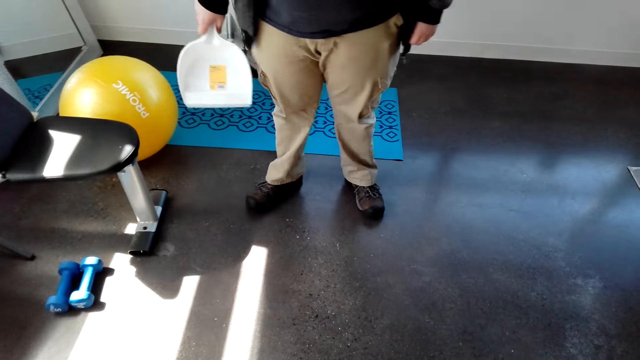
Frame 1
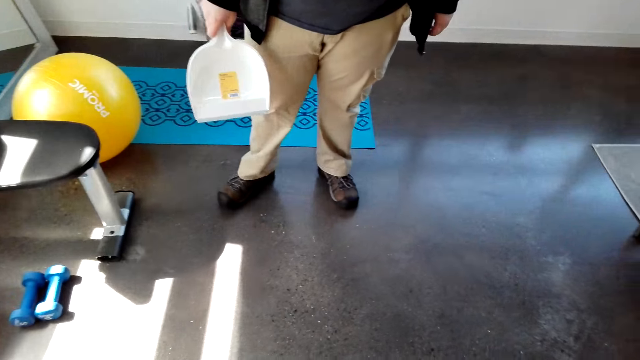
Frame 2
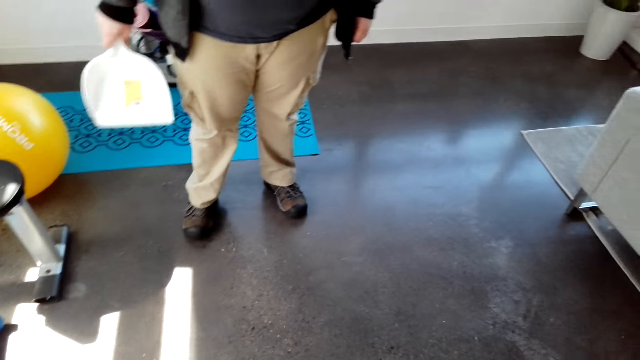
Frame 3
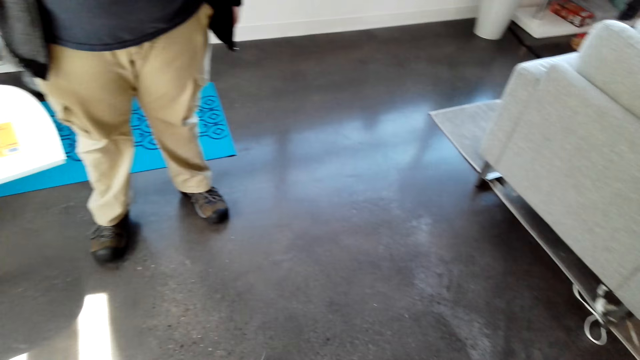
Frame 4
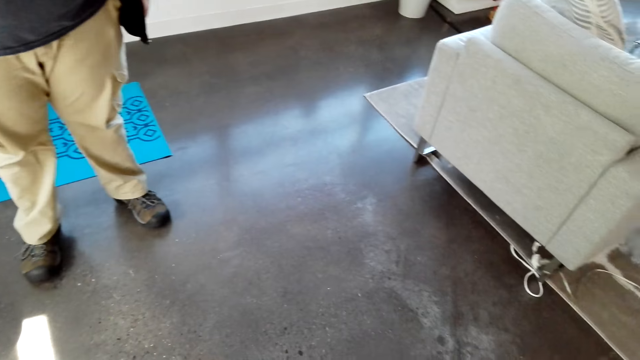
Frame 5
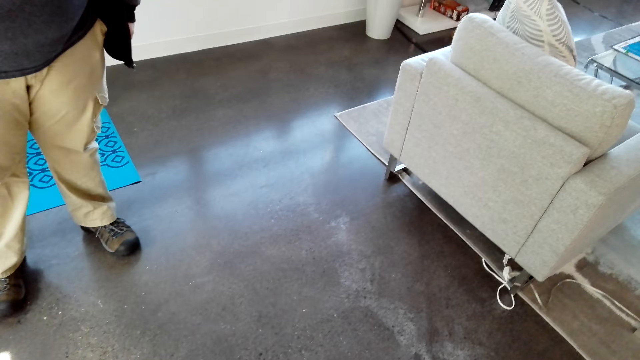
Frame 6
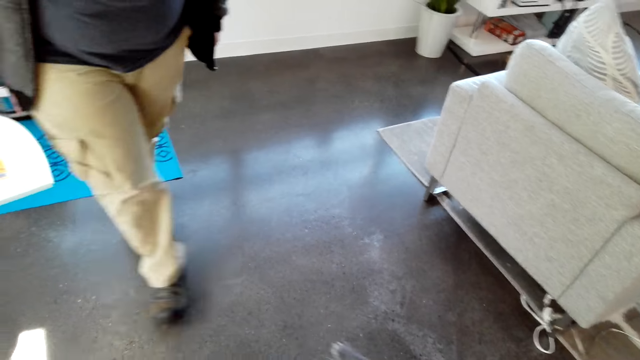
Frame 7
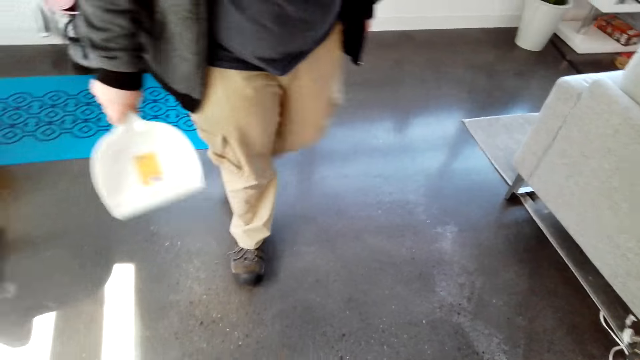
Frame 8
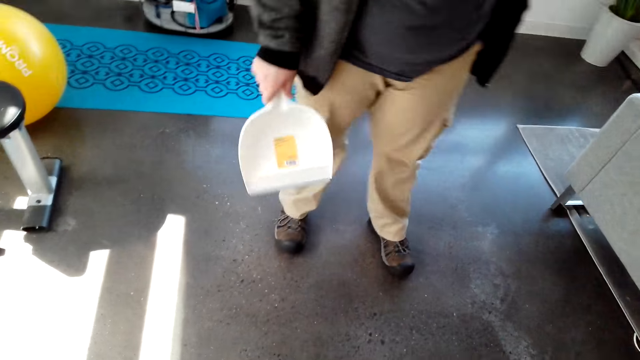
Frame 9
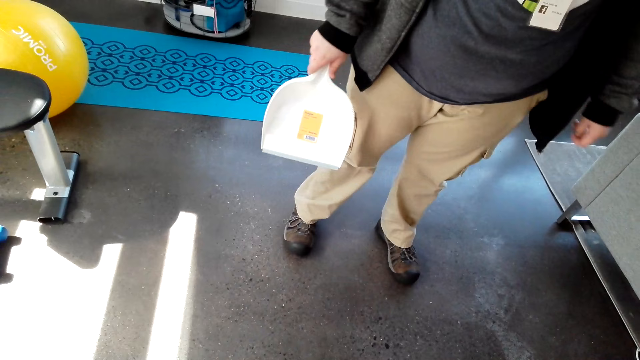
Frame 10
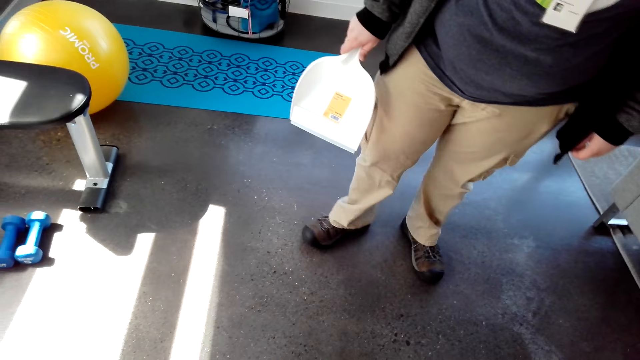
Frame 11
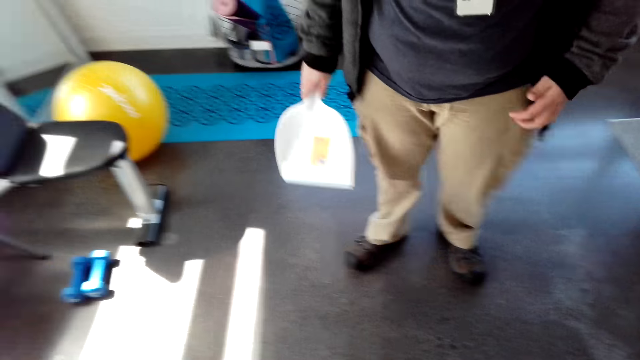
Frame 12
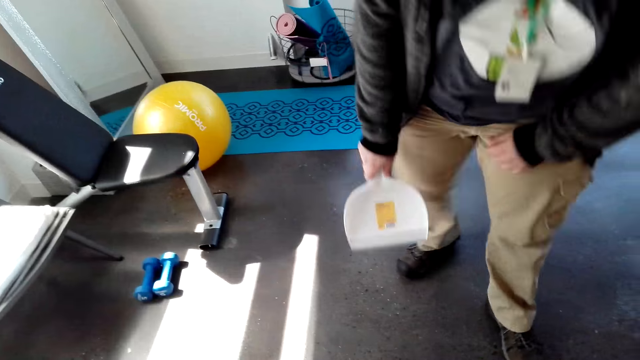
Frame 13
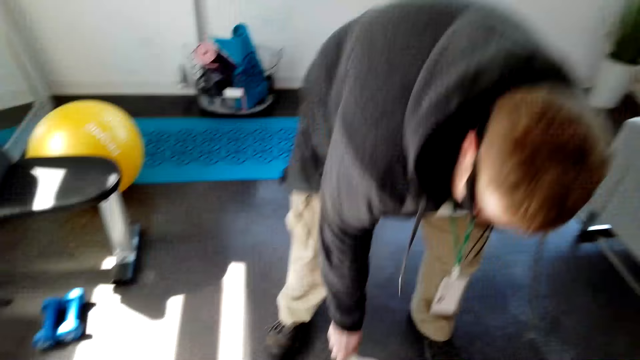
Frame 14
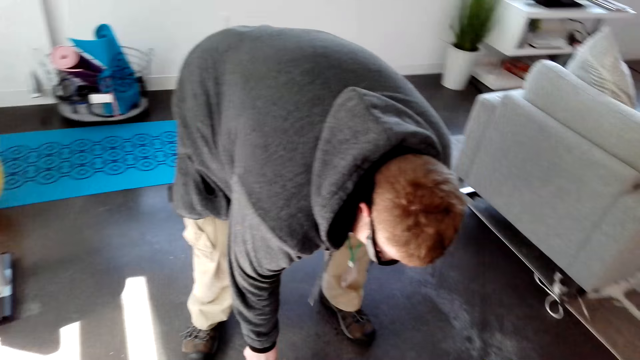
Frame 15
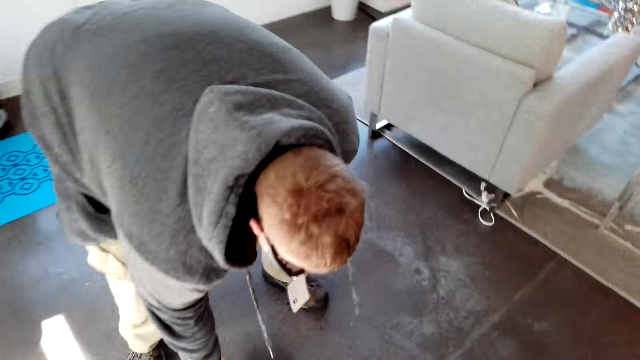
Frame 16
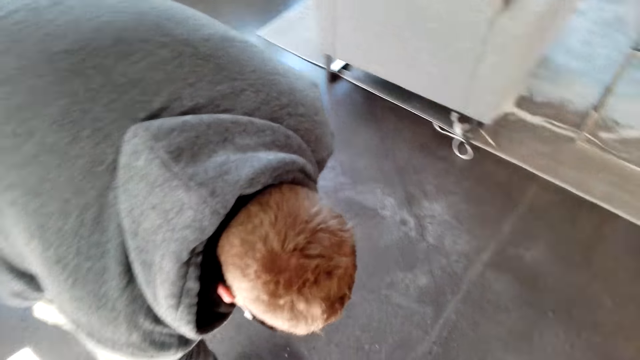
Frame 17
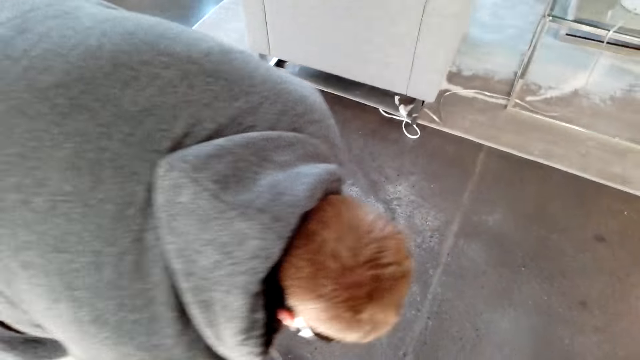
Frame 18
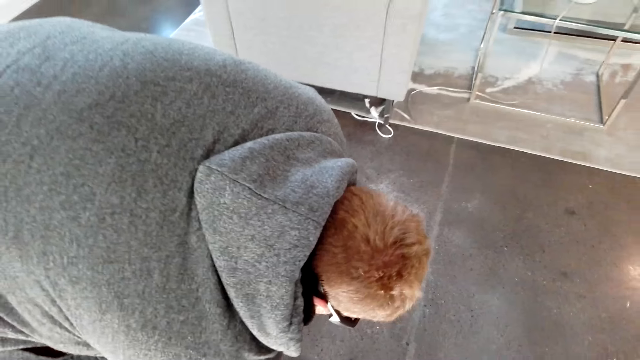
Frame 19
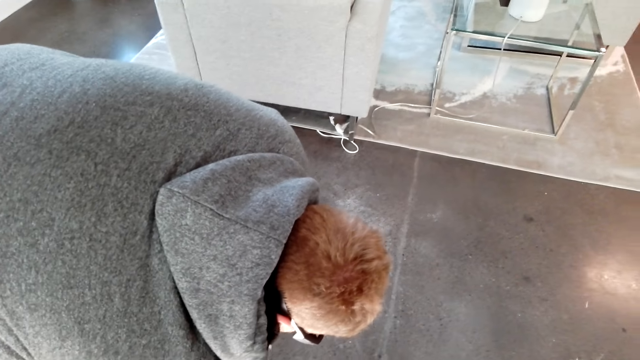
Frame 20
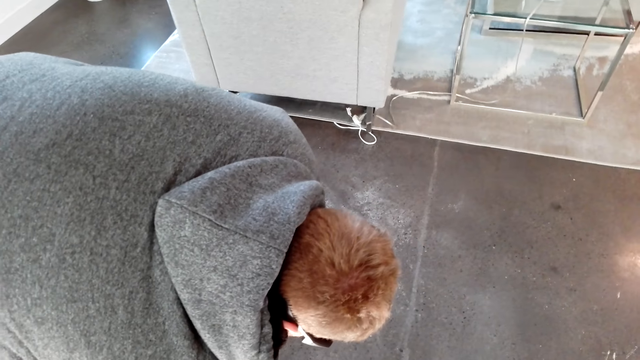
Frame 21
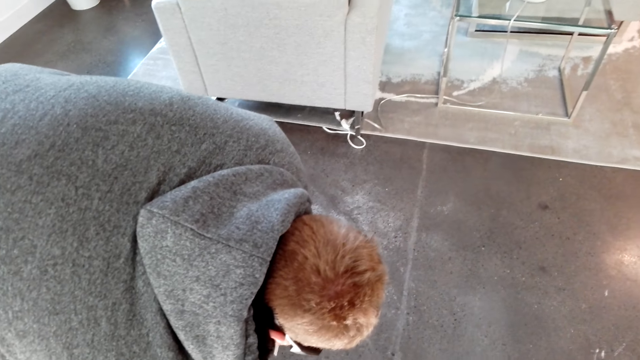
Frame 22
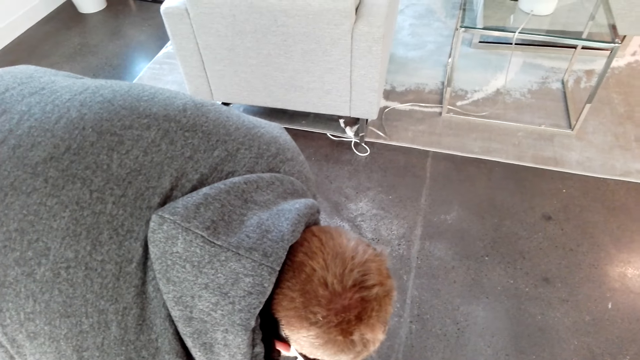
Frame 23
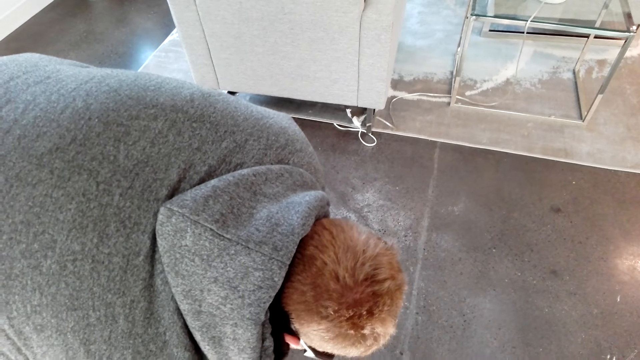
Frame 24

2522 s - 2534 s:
A man walks around the room. The man bends down. The camera wearer and the man collect trash on the trash collector.

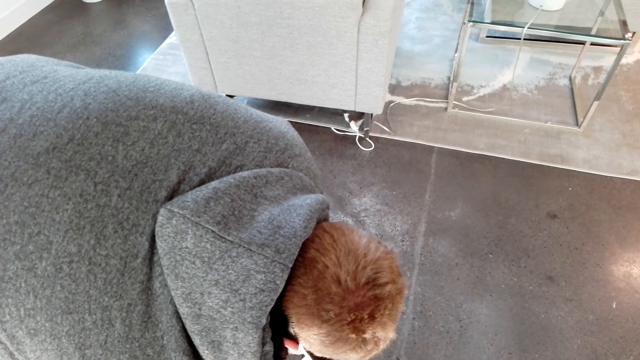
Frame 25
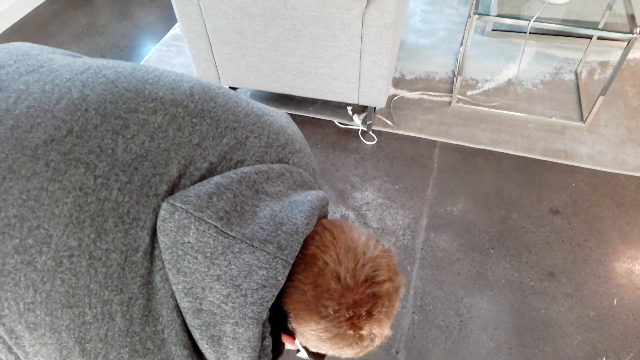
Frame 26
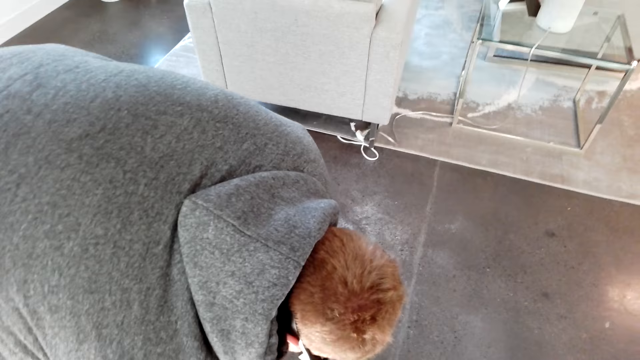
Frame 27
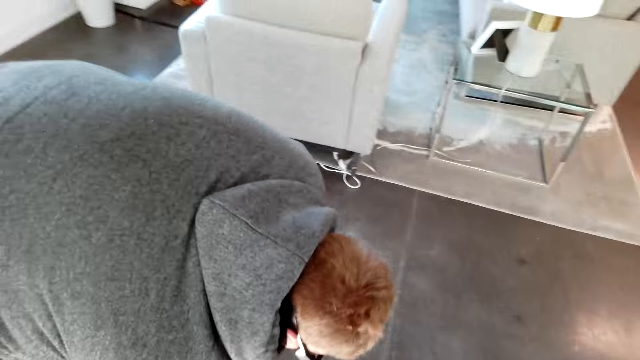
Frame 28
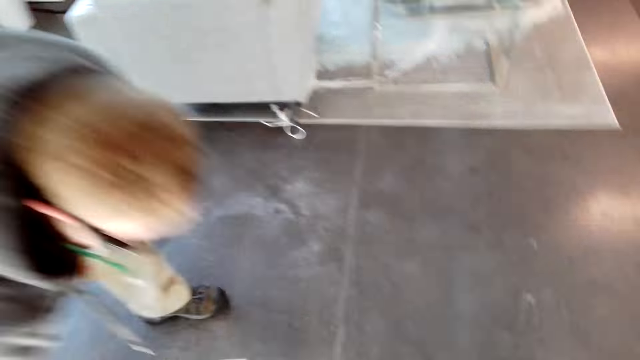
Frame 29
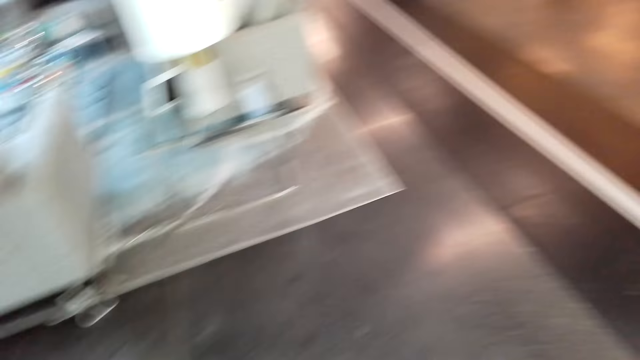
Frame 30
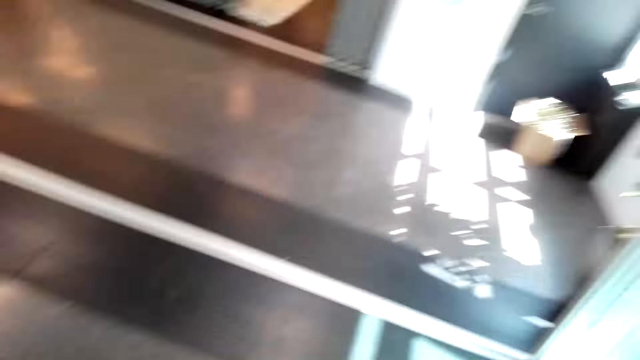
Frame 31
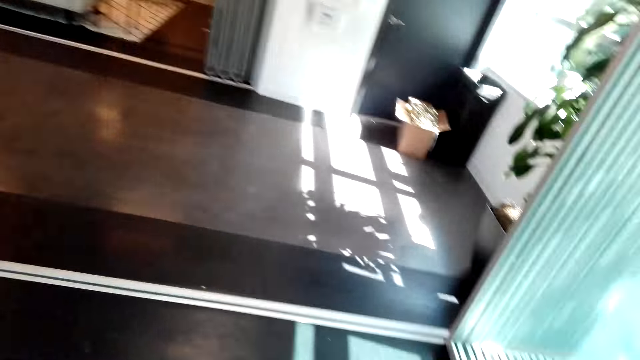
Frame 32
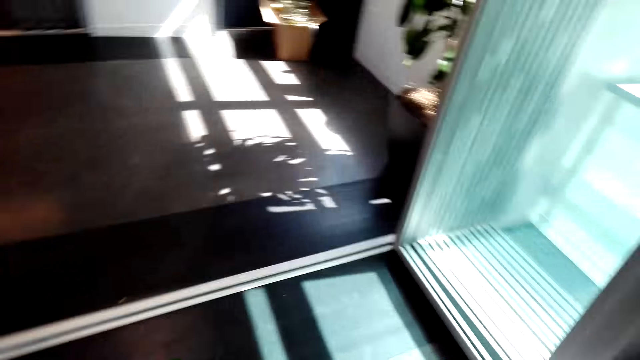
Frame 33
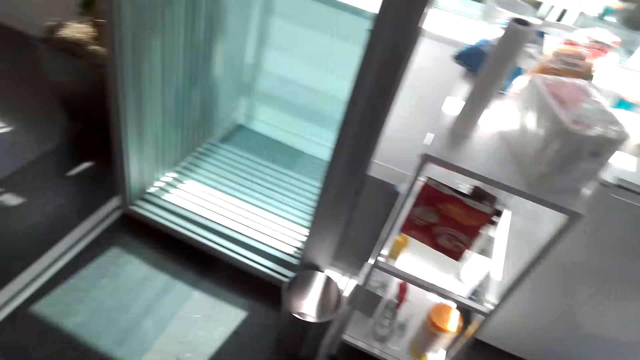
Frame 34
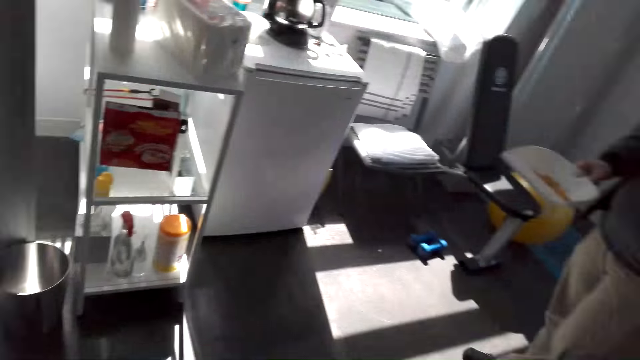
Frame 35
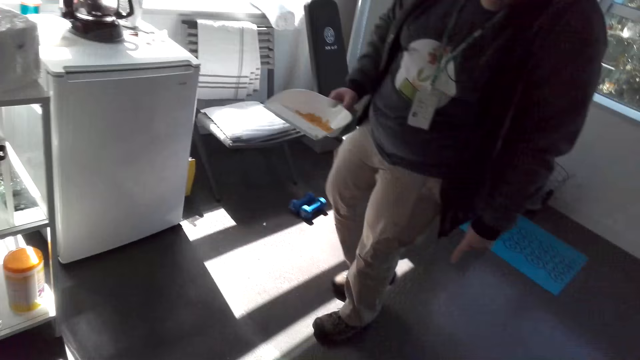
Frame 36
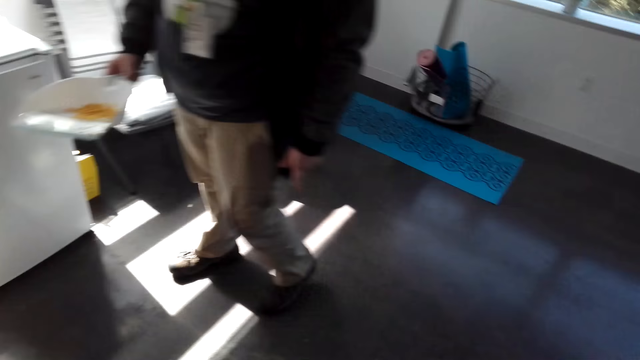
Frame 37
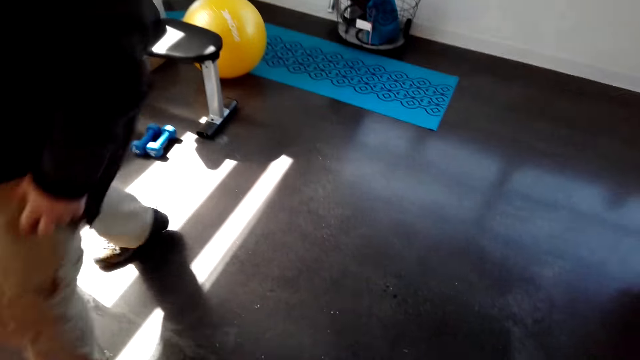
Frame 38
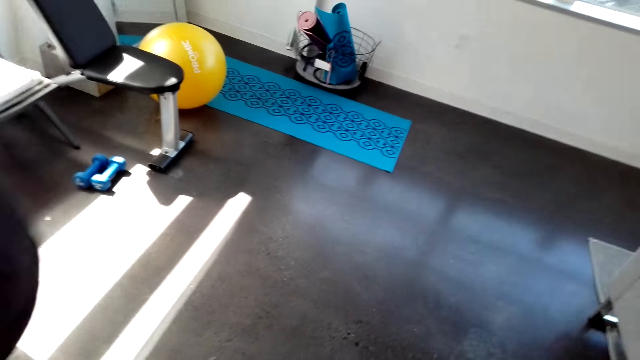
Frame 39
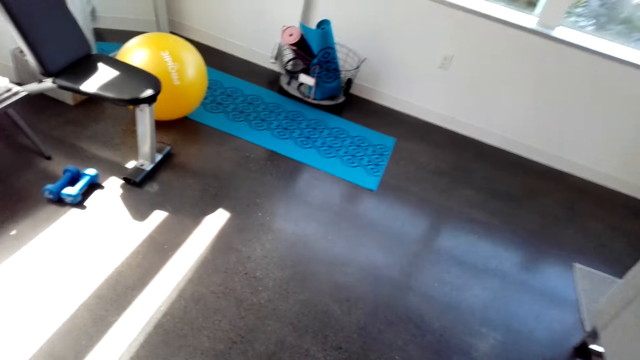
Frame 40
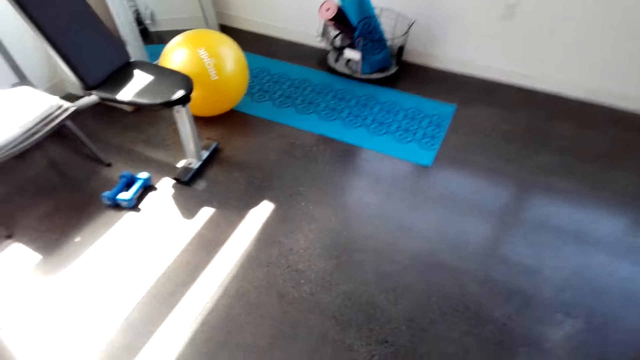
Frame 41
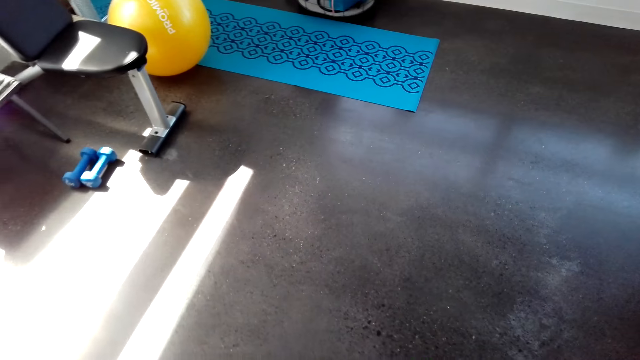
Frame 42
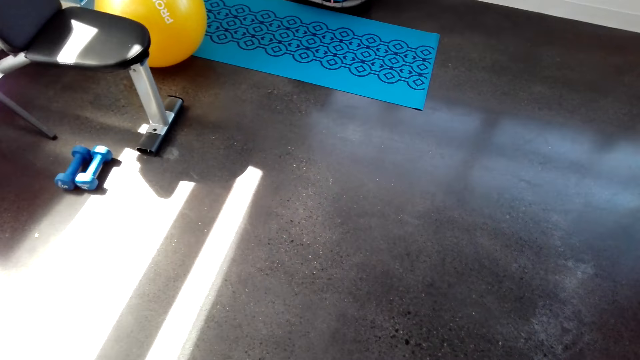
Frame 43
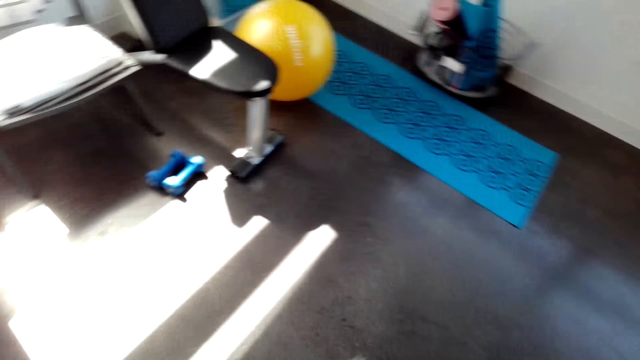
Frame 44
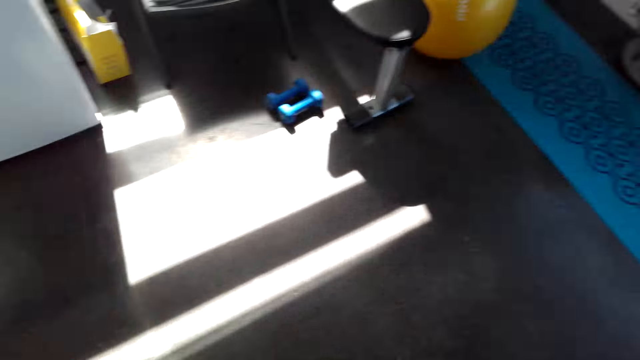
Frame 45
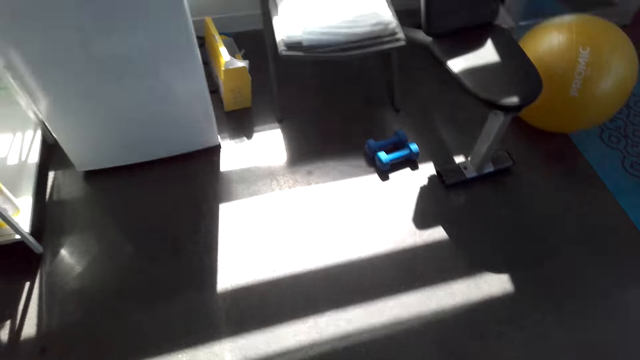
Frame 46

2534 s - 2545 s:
The camera wearer moves around the room. They look around. A person dialogues with the camera wearer. The person walks on the floor.
